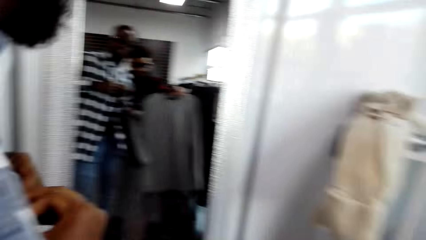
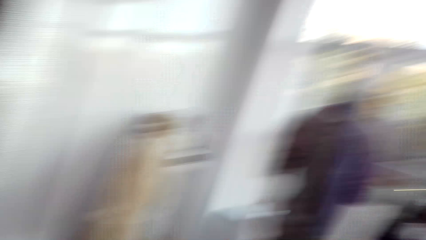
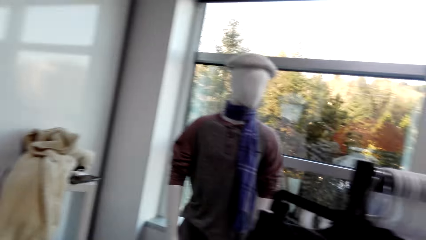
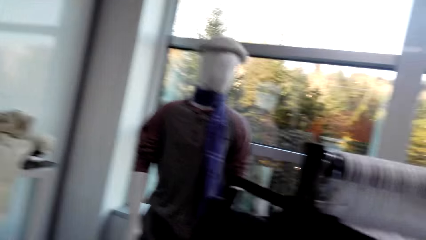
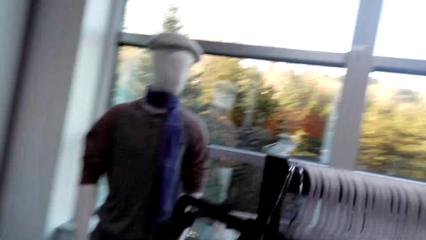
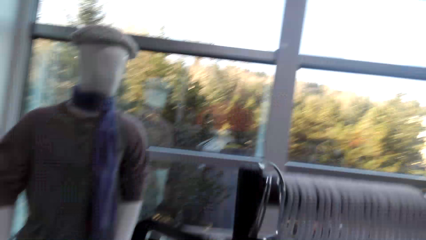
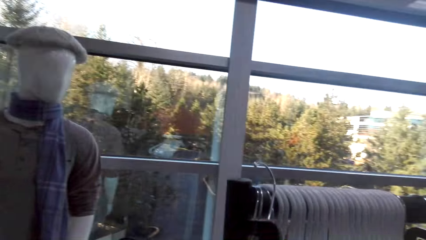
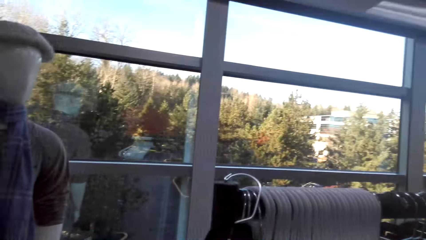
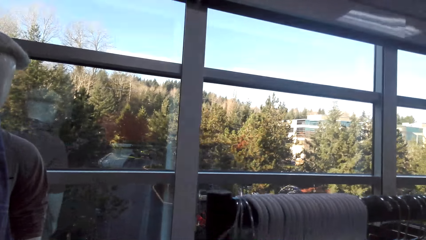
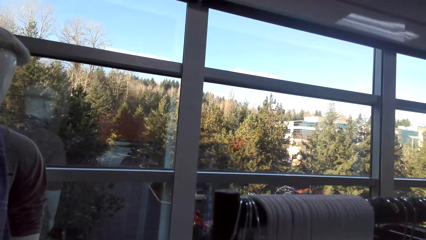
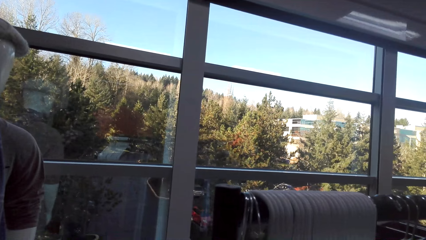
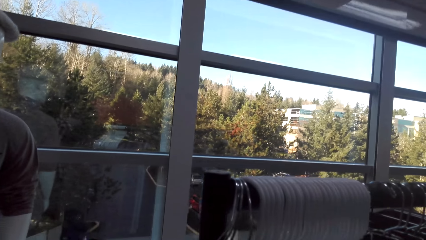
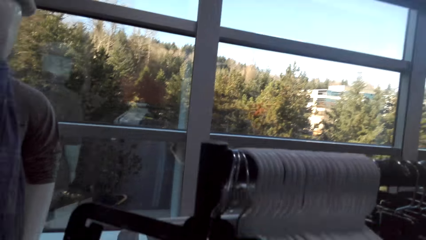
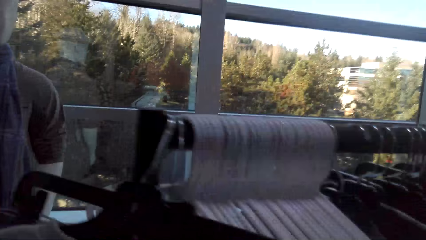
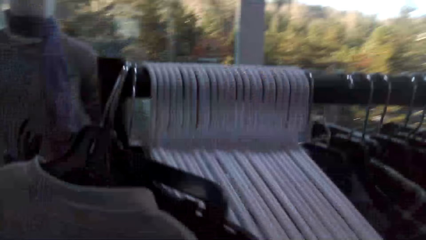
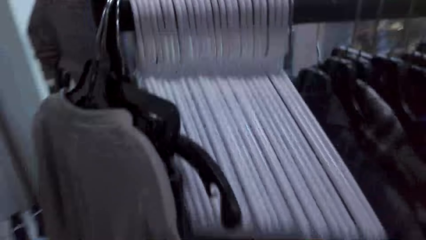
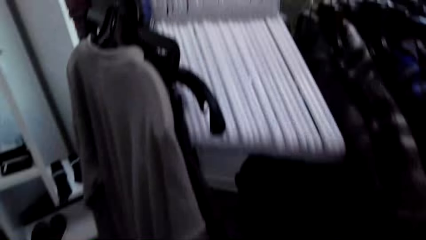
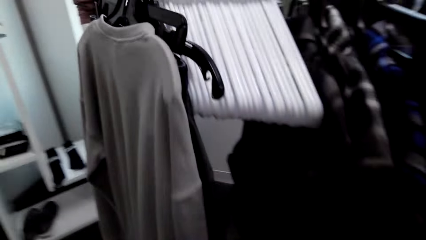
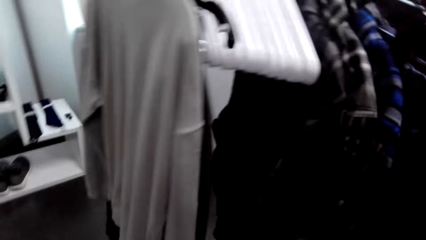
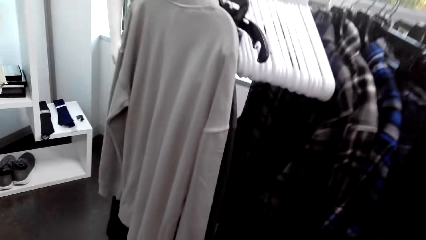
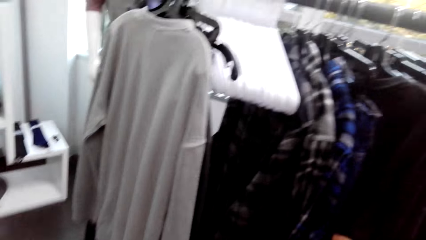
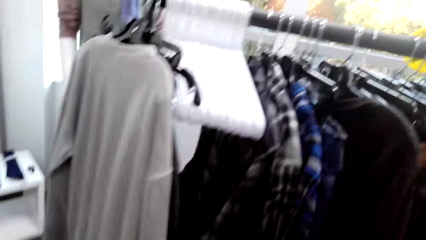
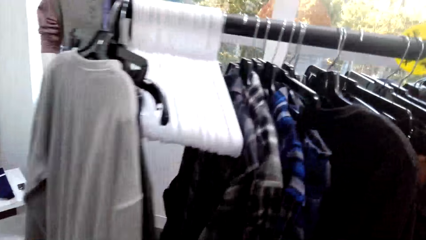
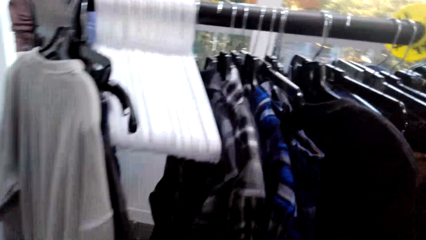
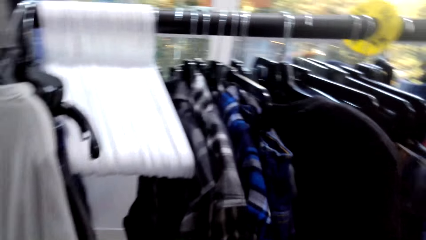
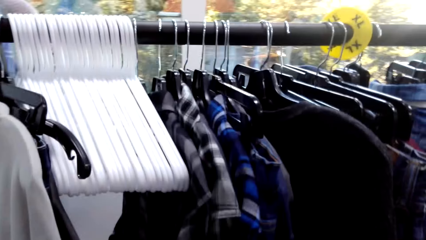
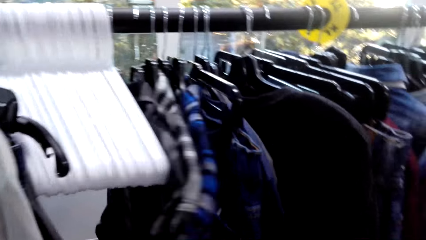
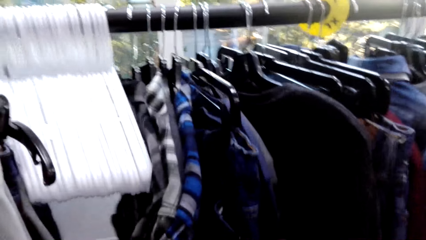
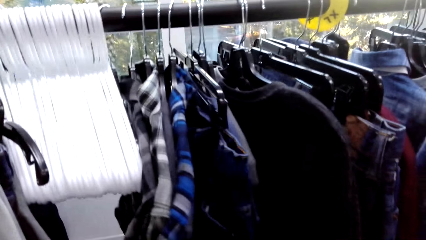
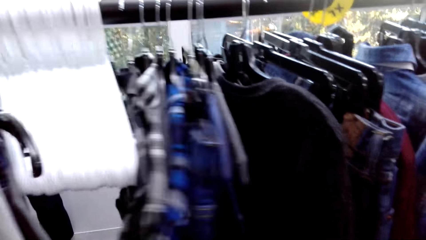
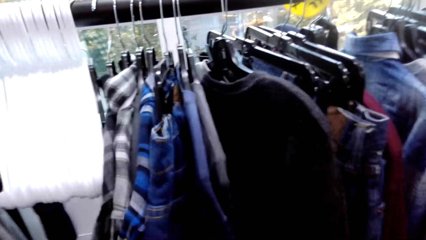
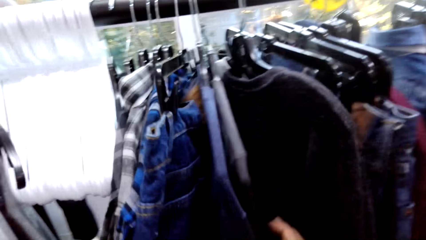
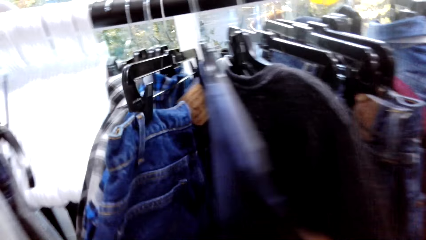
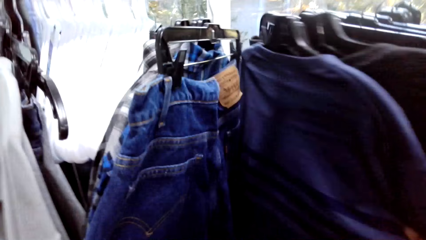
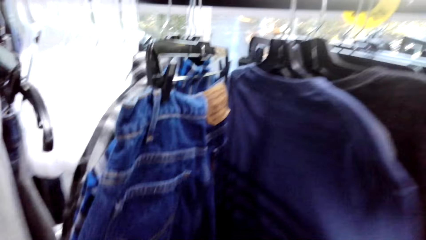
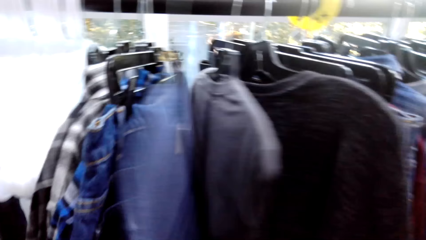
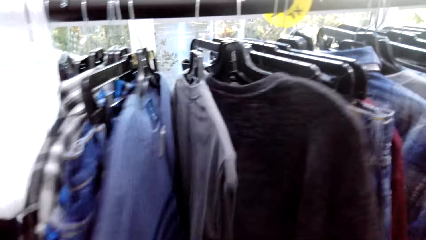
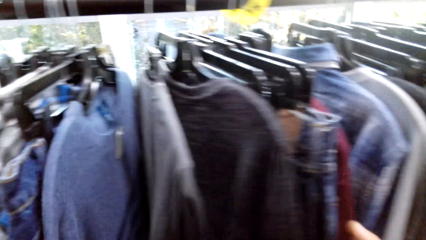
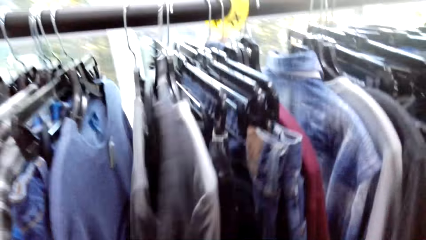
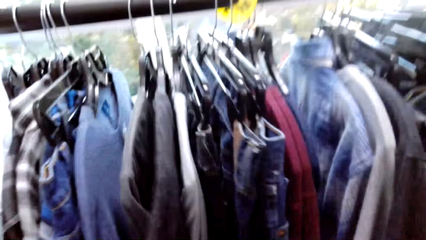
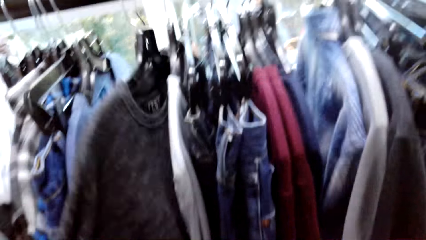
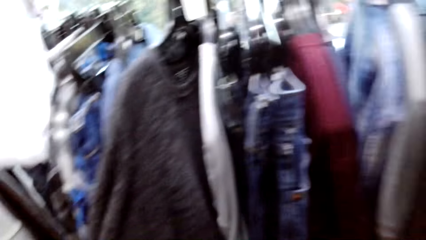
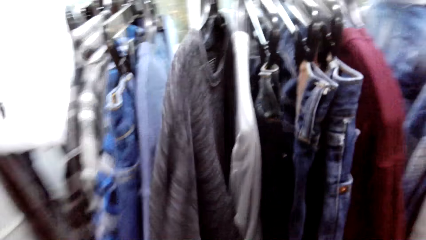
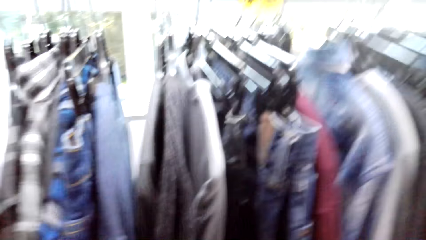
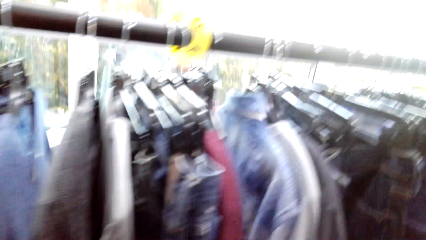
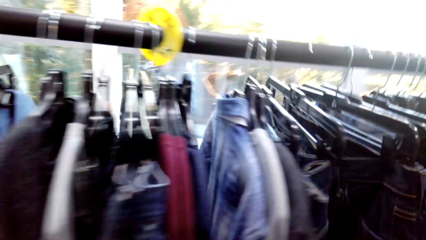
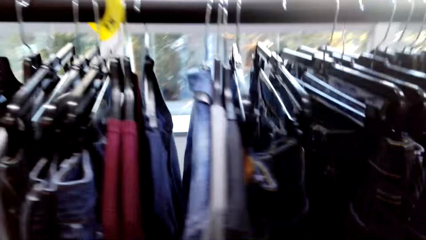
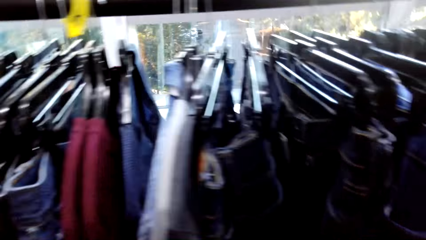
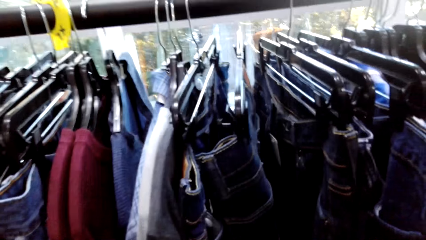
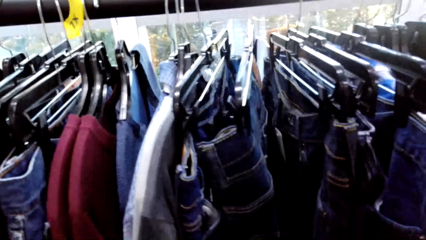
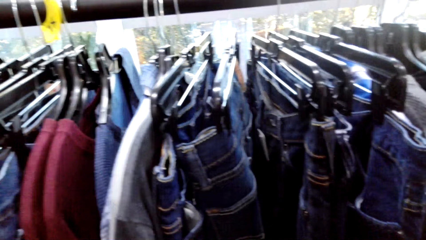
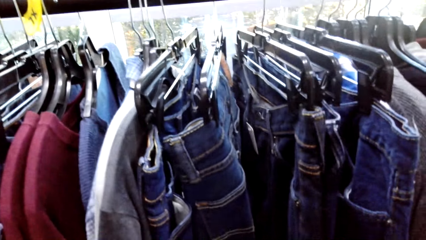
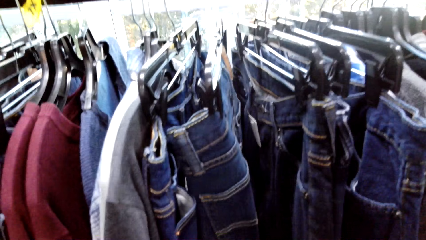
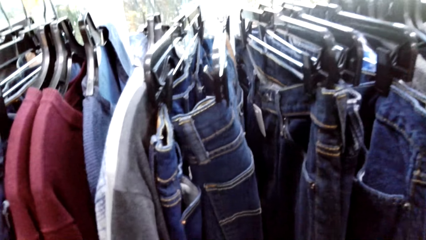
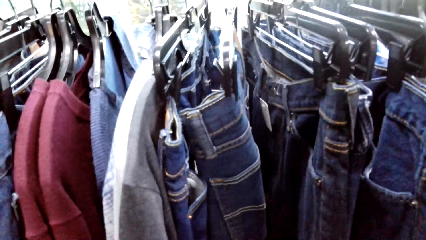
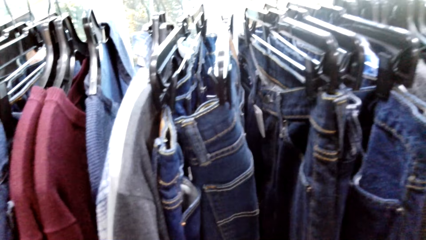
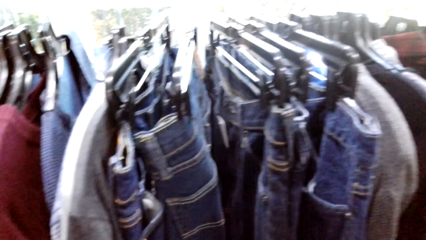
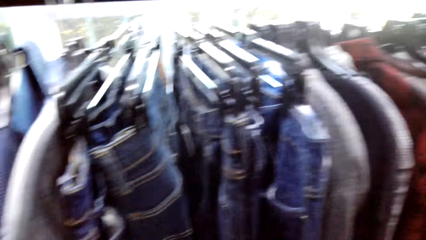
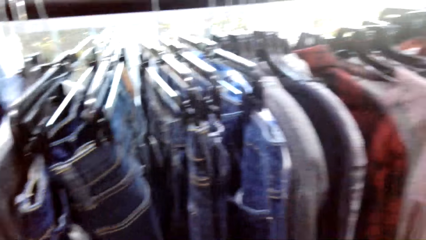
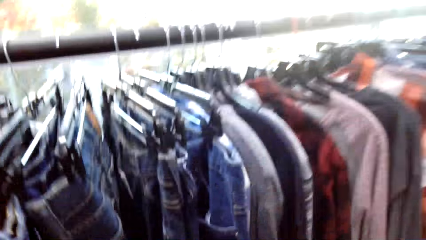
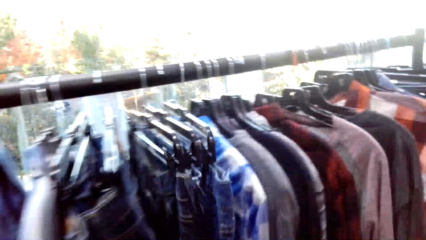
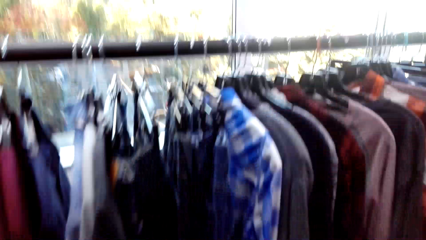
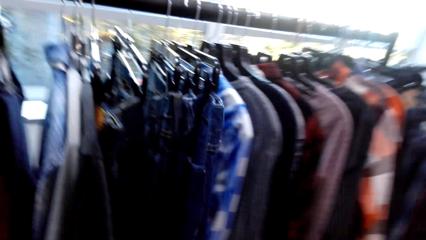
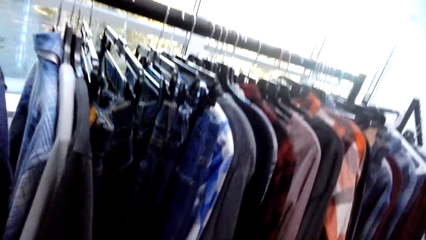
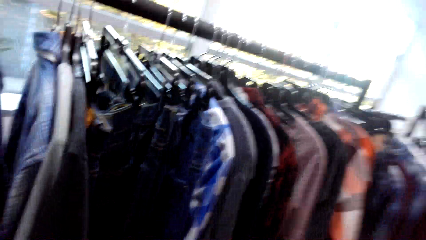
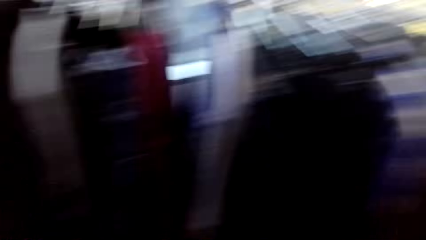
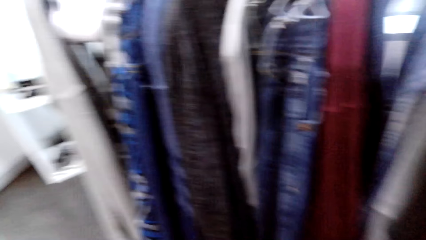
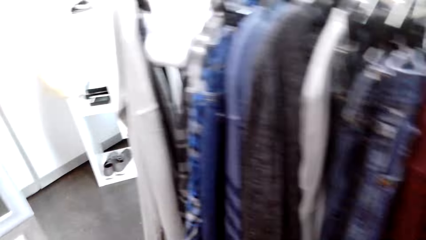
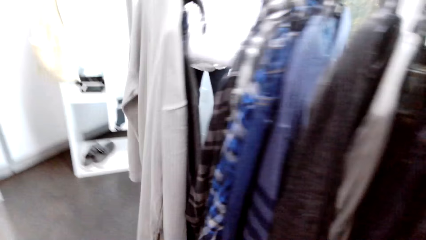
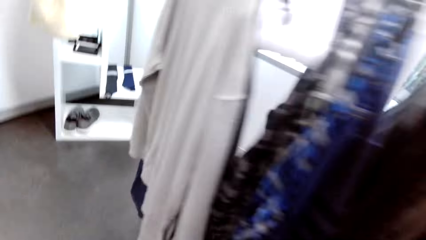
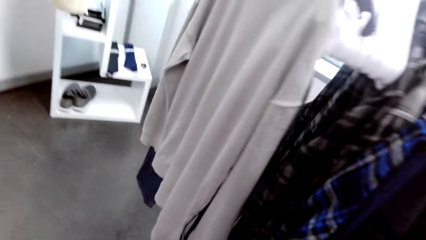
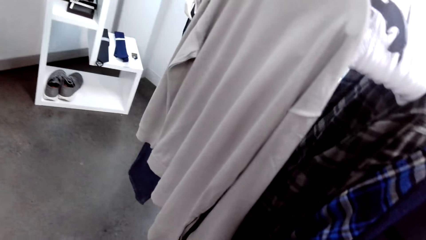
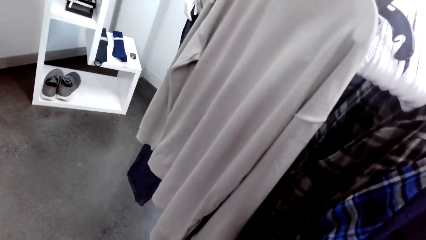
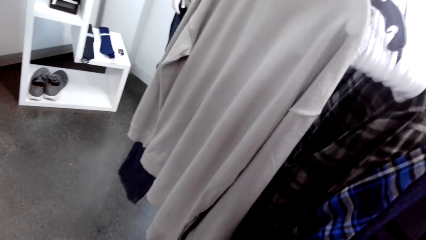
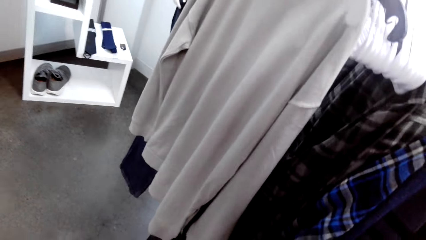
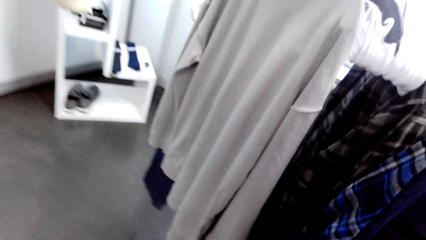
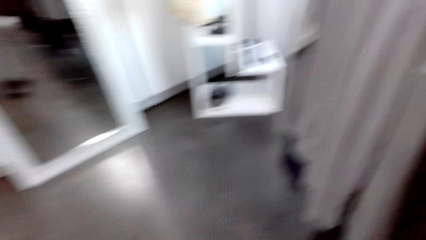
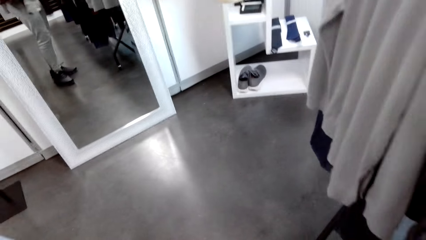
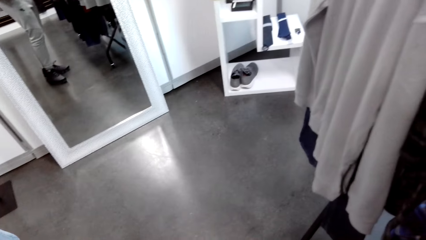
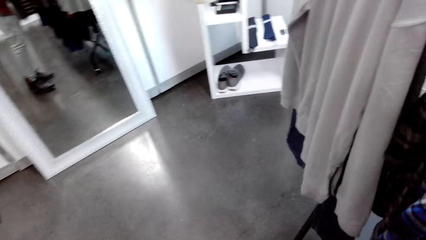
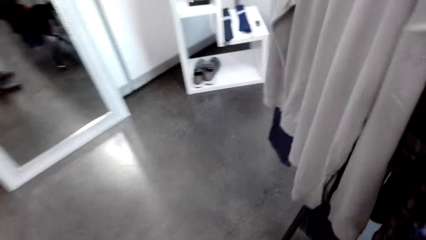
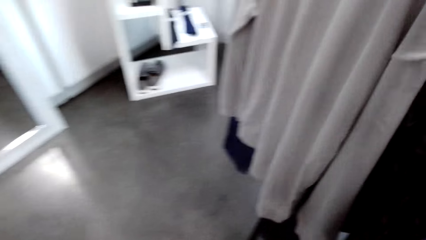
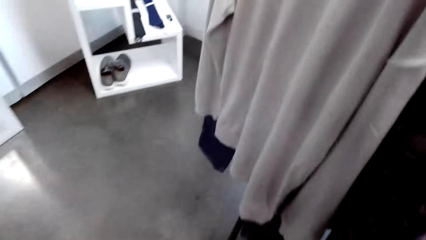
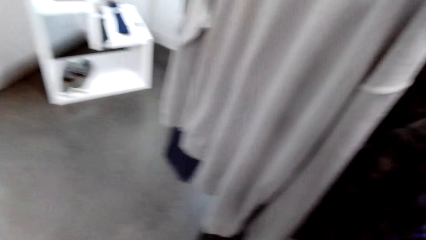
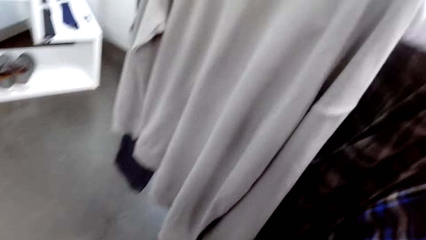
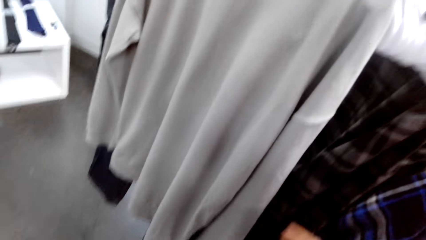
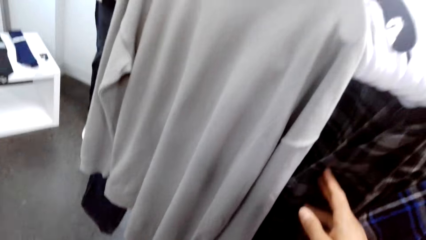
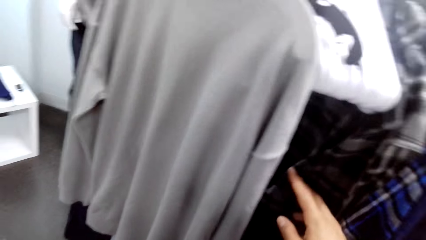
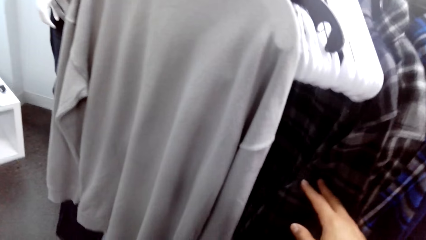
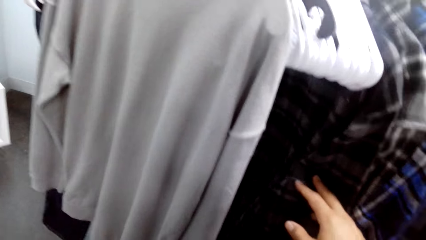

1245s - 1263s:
The camera wearer walks on.
